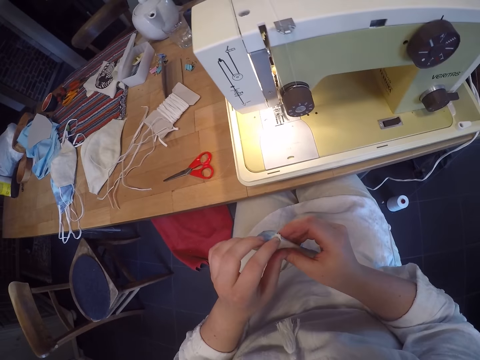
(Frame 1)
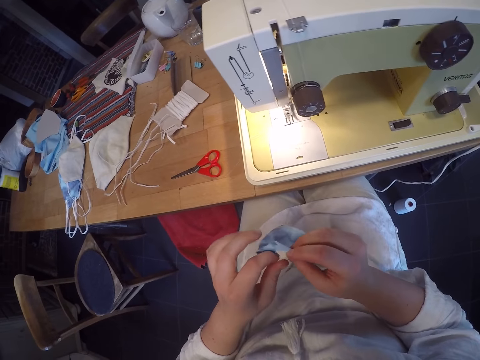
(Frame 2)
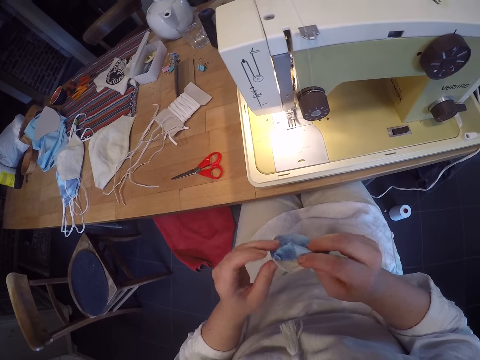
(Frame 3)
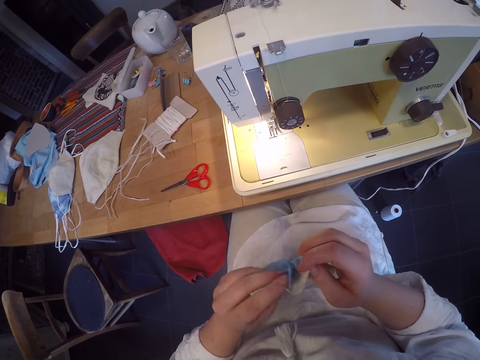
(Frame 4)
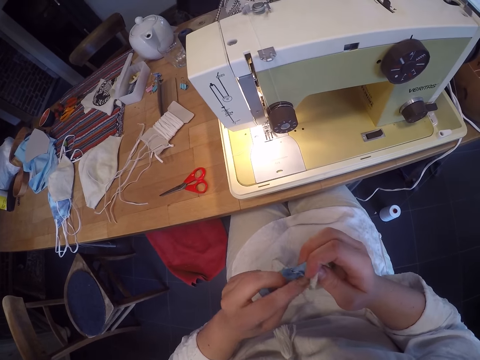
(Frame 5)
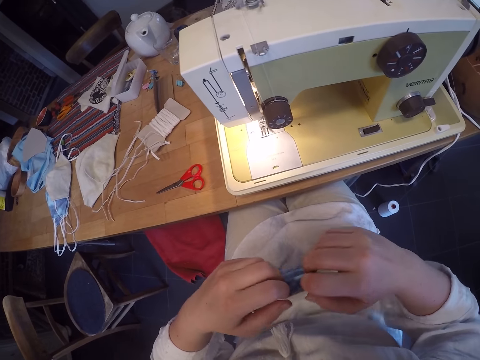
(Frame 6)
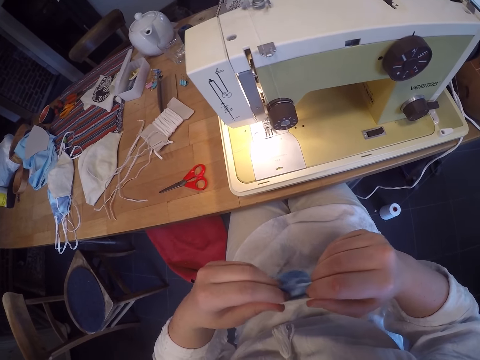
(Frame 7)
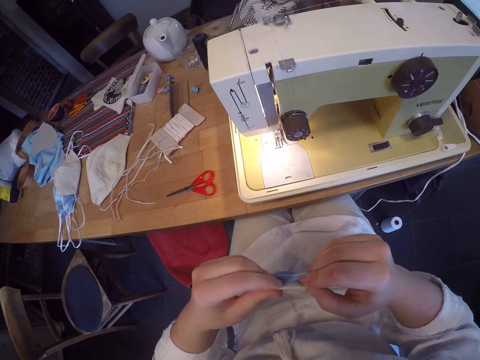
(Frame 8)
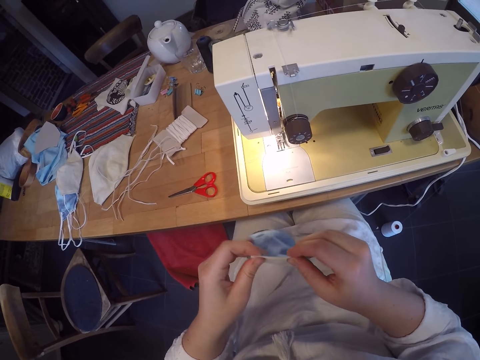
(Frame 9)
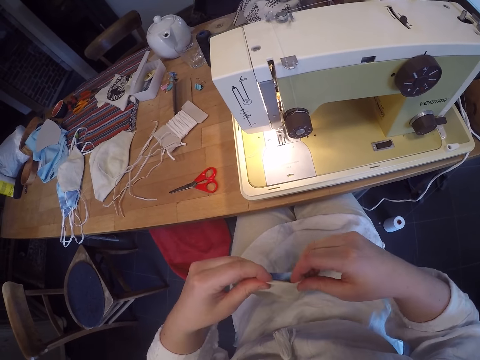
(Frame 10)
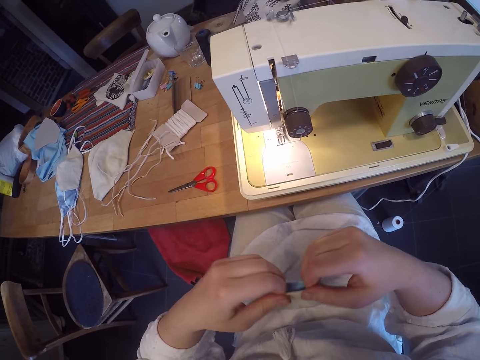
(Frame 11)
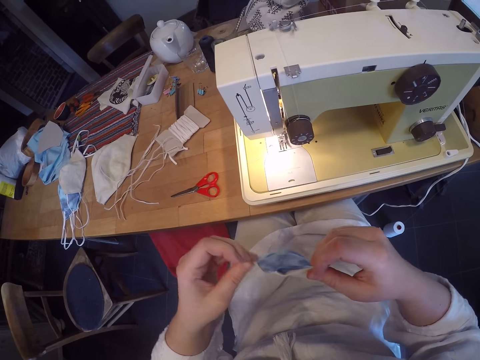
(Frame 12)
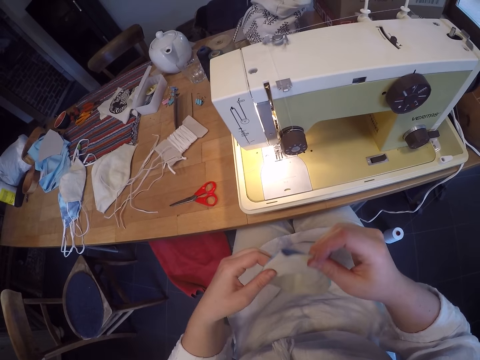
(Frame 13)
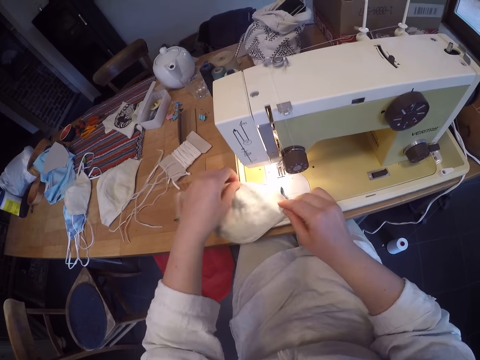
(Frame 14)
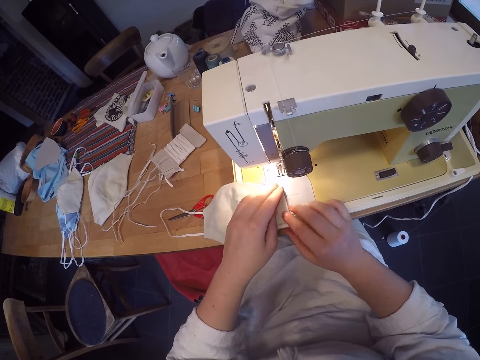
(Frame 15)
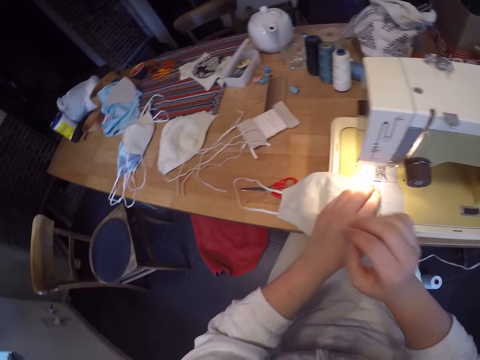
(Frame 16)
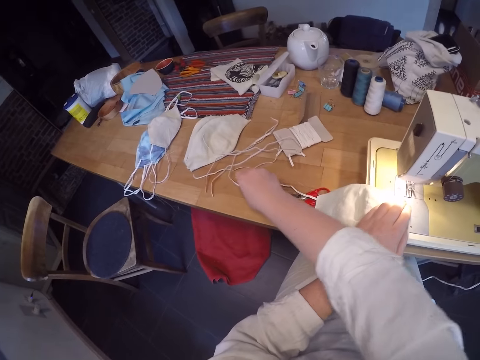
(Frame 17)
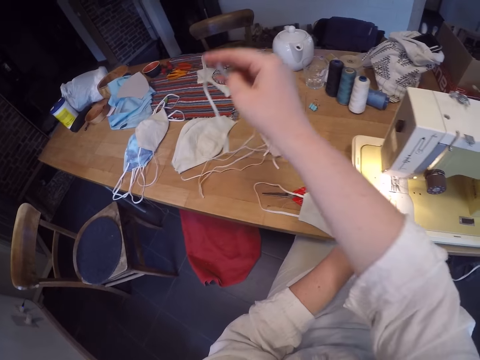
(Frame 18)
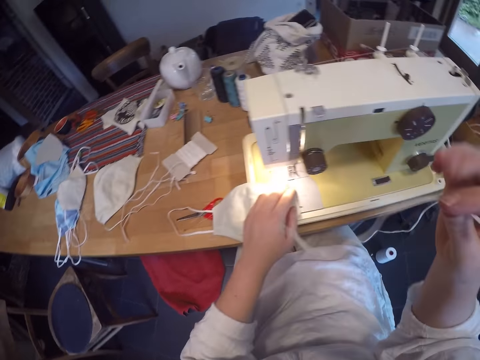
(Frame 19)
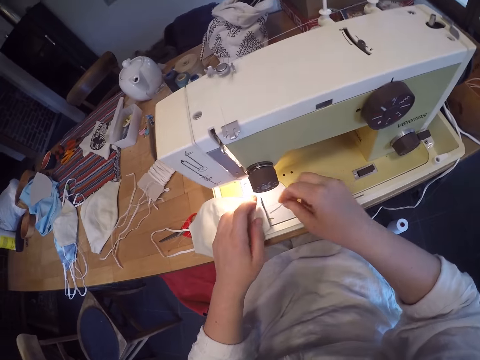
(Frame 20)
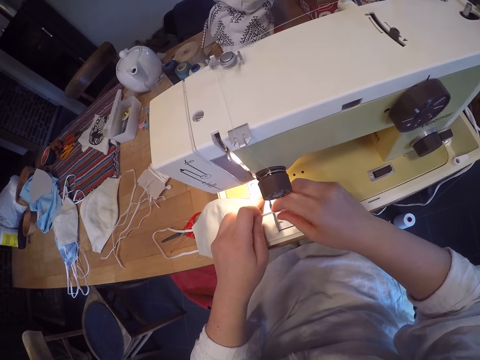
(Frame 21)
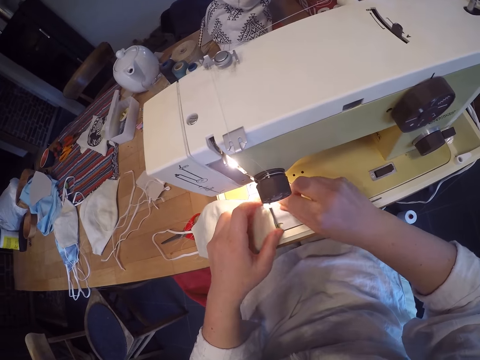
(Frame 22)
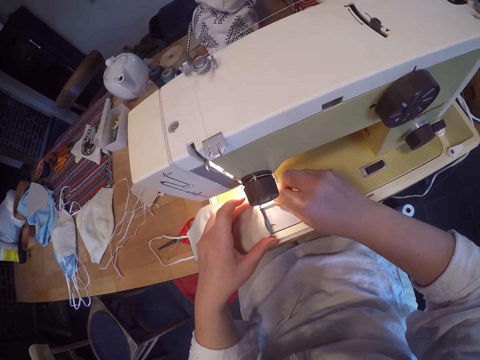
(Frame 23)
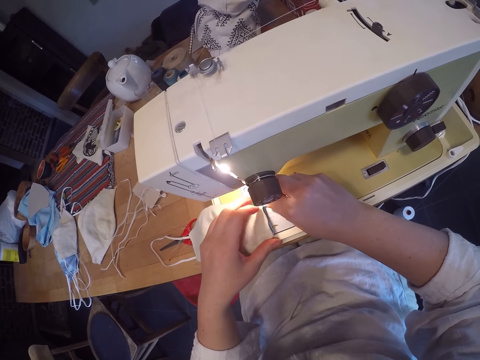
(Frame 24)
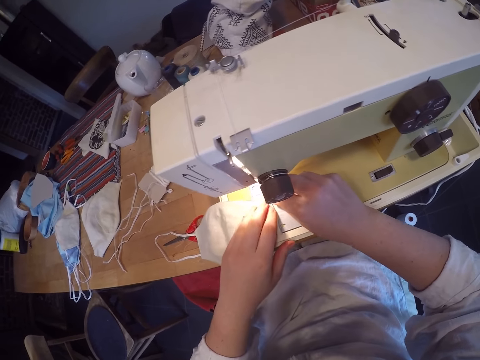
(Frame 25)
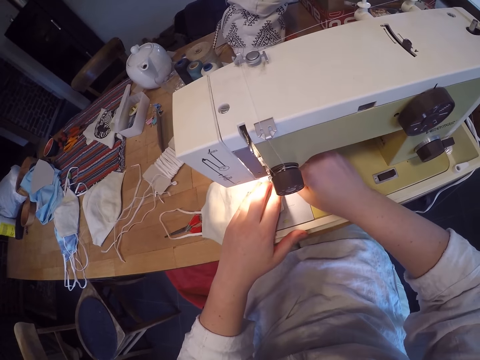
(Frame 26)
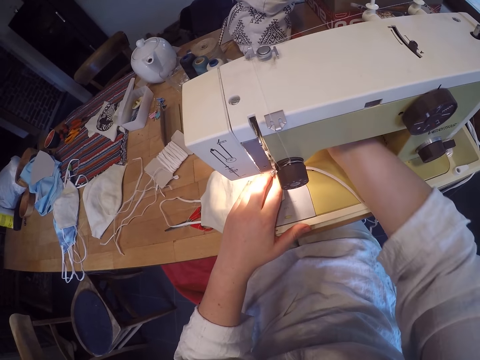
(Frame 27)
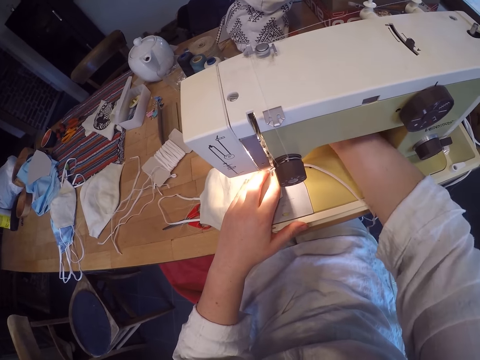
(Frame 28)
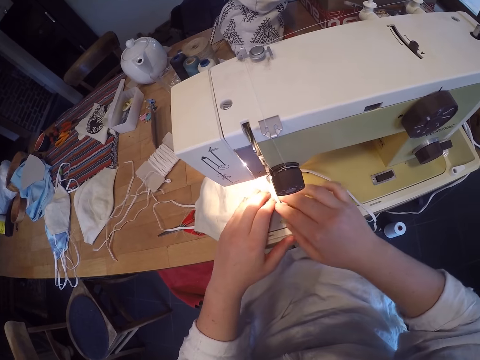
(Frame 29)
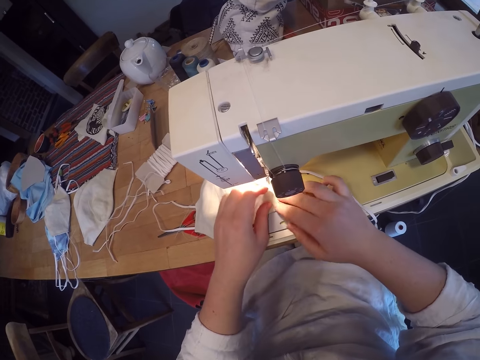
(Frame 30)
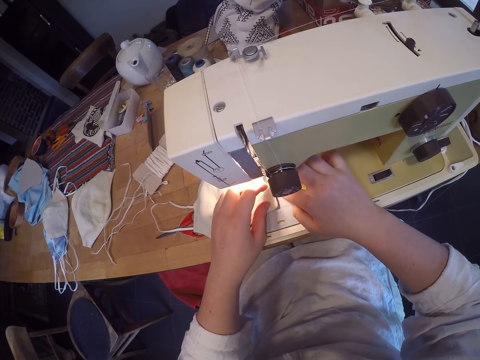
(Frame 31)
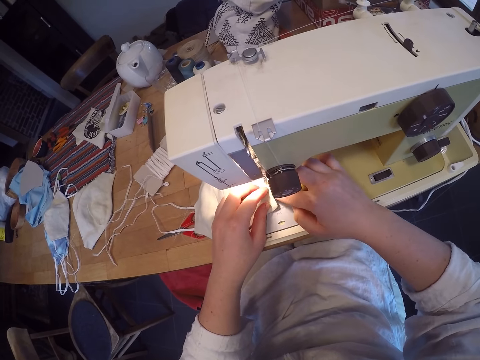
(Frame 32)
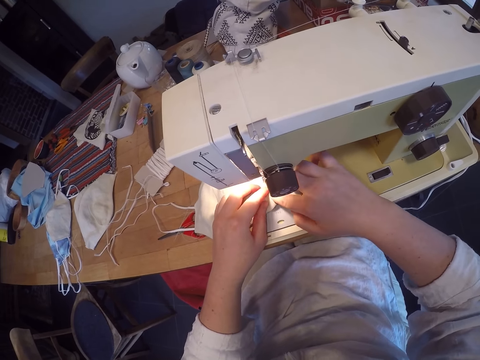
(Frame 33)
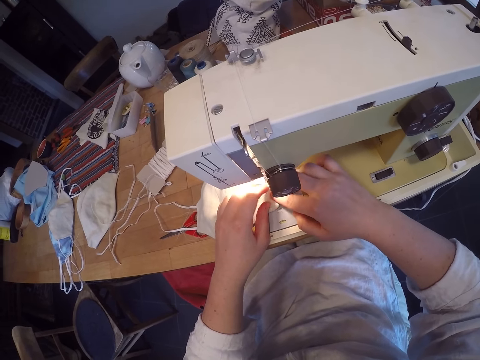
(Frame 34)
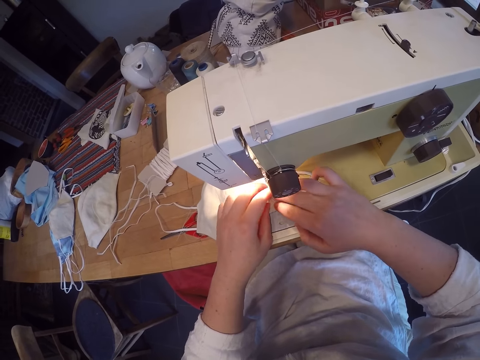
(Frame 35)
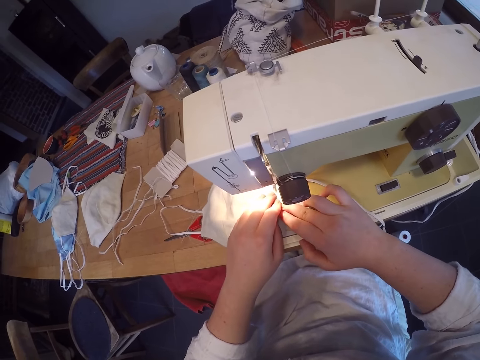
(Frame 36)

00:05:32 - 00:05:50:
The camera wearer holds the face mask. He folds the end of the face mask. He puts the face mask on the sewing machine. He picks up an elastic rope or cord from the table. He inserts the cord onto the face mask. He sews the cord into the face mask using the sewing machine. He turns on the sewing machine. He removes his right hand from the sewing machine. He places his right hand on the material. He uses both hands to arrange the clothing material on the sewing machine.

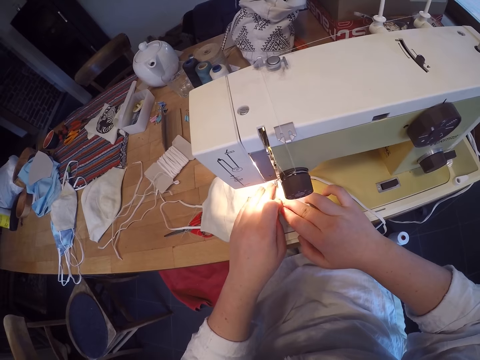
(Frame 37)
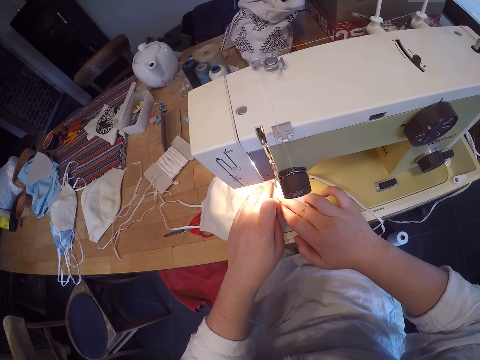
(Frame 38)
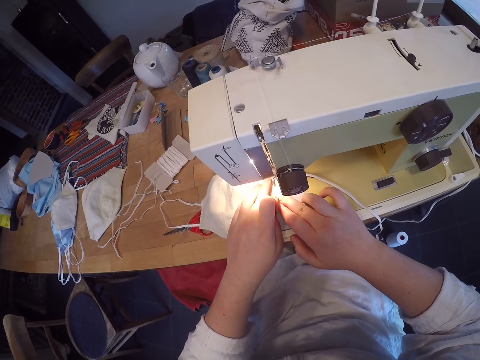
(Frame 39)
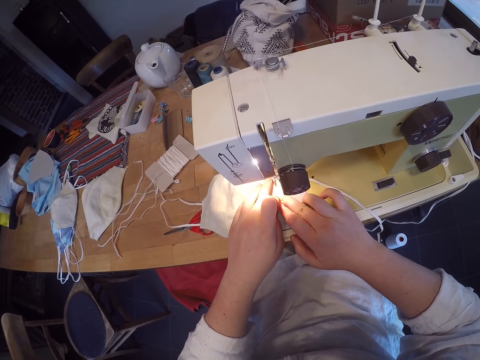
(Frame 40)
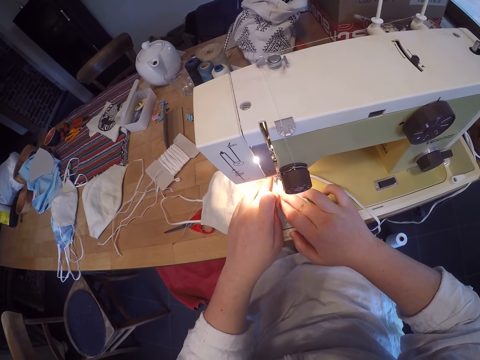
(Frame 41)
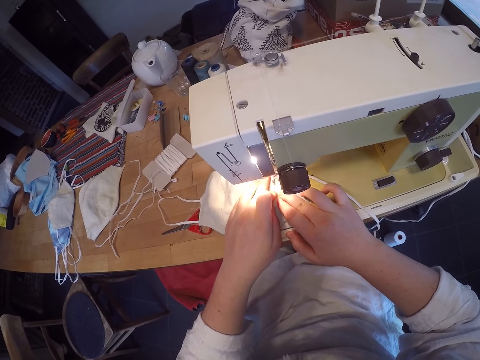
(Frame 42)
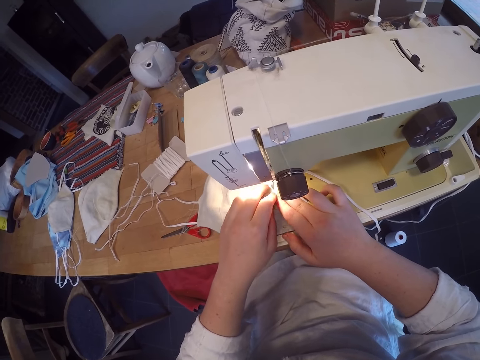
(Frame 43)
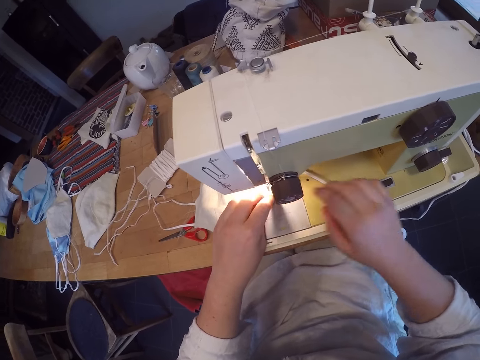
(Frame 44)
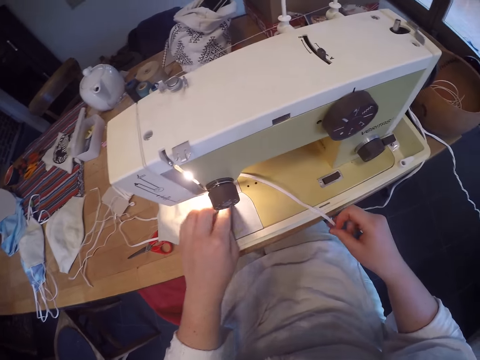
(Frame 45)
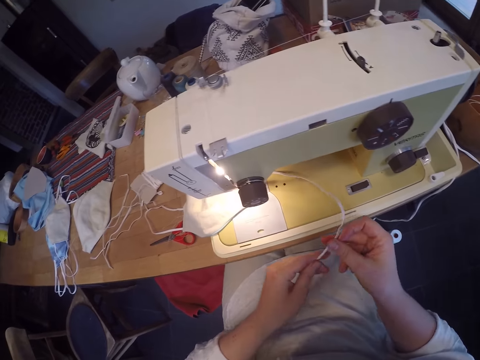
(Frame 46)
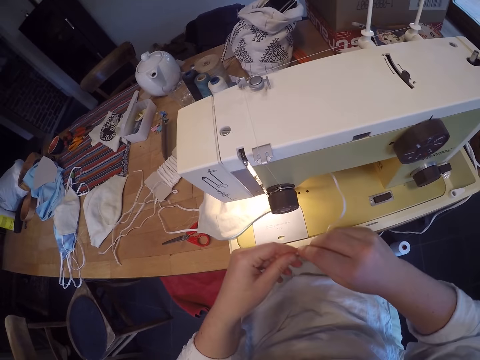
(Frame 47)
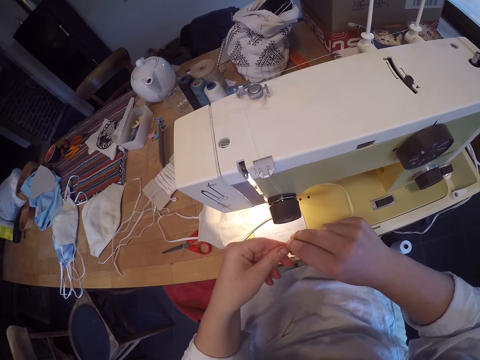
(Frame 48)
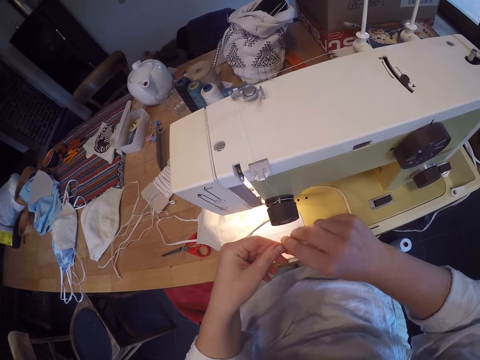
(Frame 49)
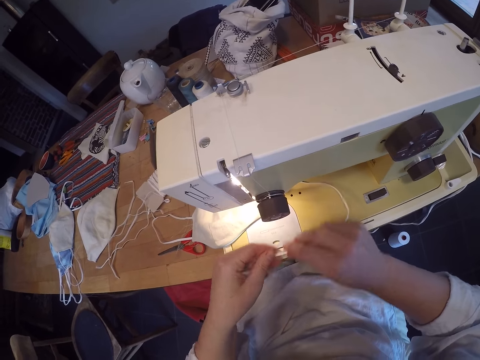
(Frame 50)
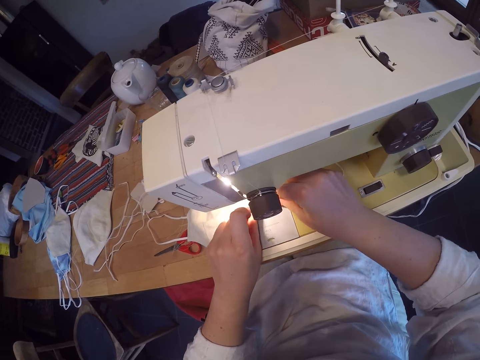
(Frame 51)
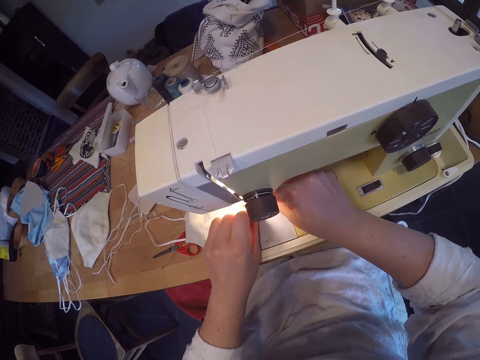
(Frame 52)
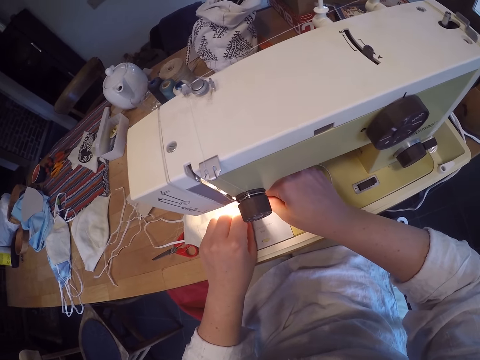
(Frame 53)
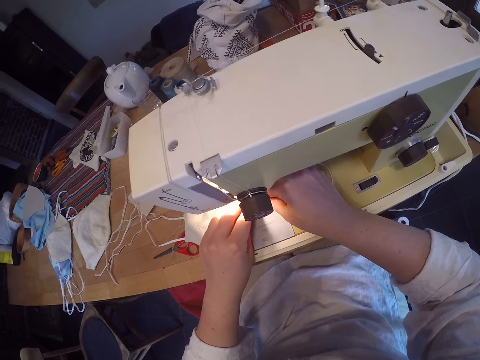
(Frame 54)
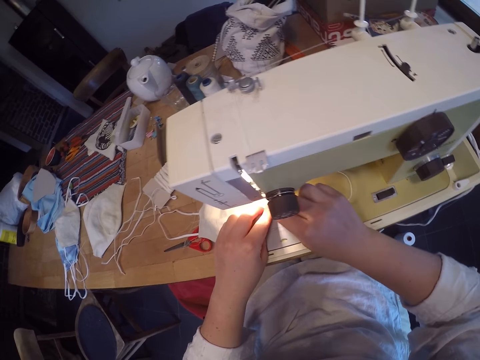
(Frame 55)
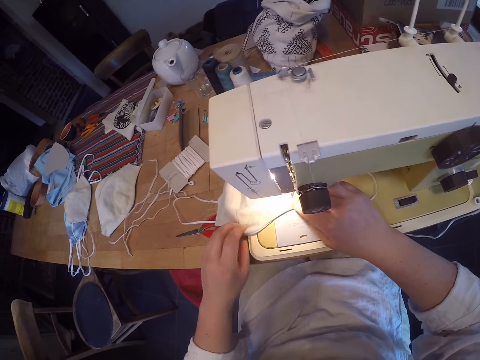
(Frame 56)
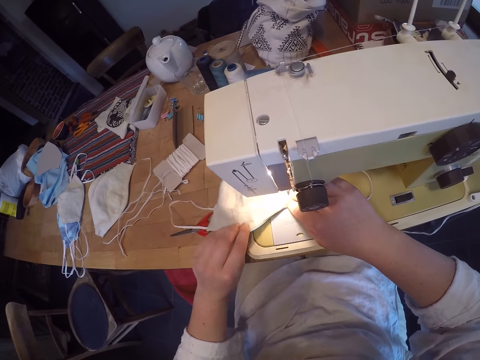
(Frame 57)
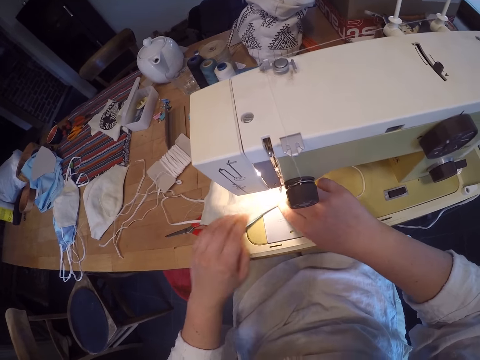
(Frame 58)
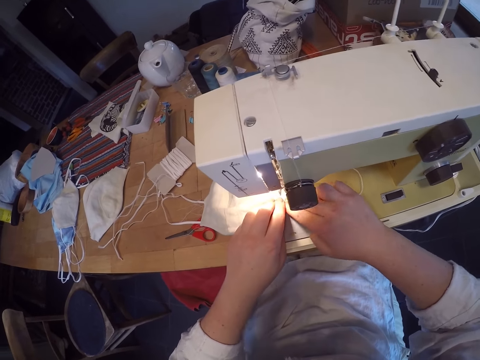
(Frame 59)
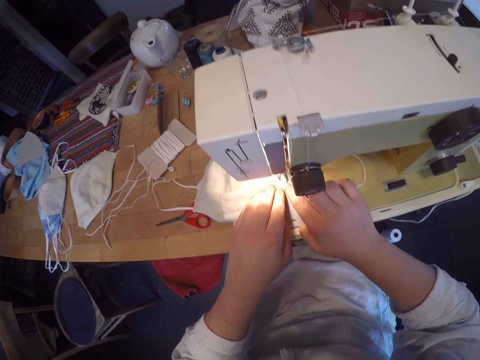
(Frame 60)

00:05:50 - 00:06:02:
The camera wearer sews the clothing material with the sewing machine. He picks up the elastic rope or cord from the sewing machine and holds the cord. He inserts the elastic rope into the material. He uses his left hand to arrange the clothing material.
